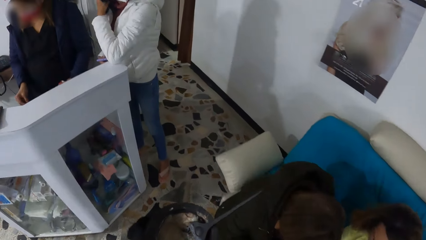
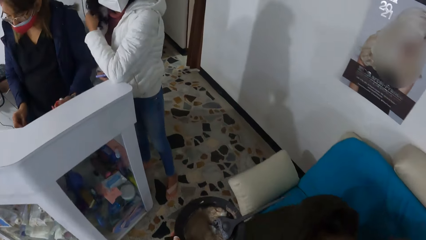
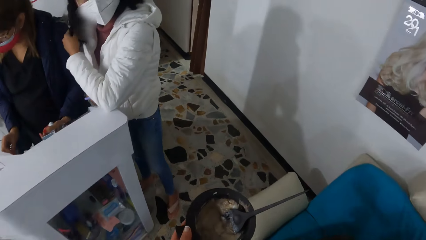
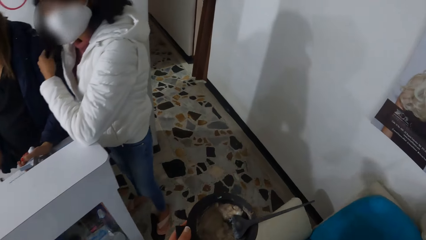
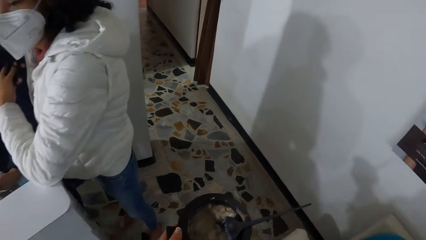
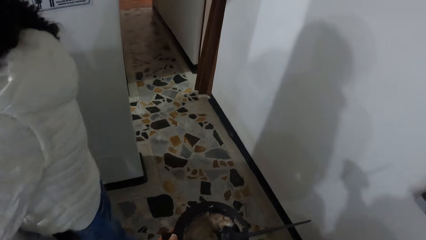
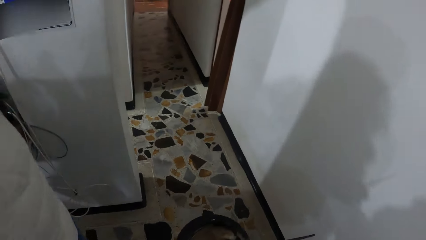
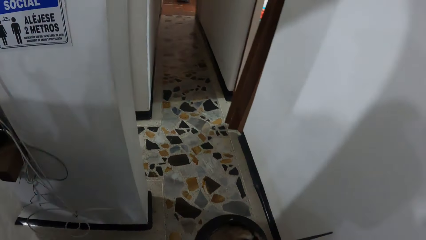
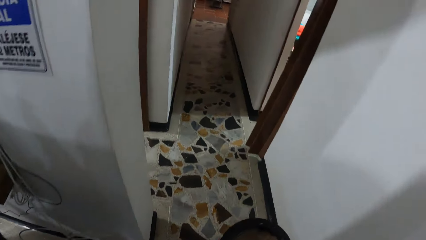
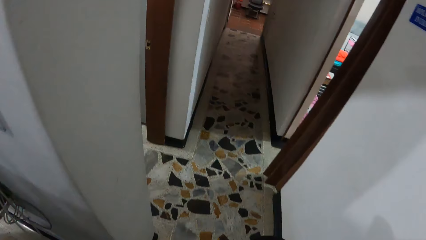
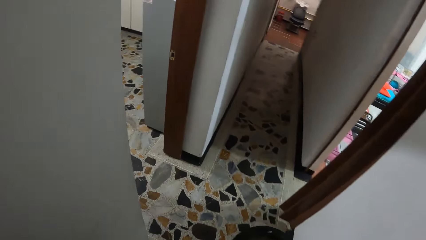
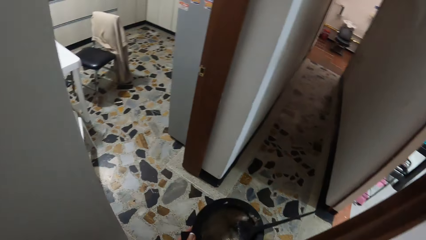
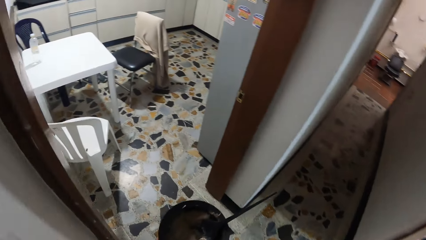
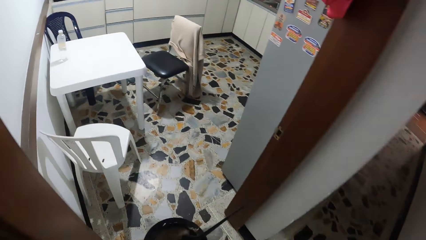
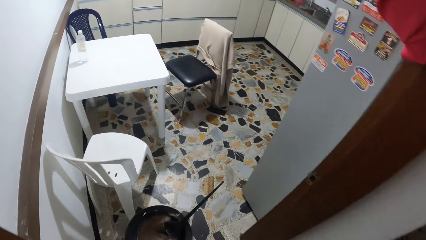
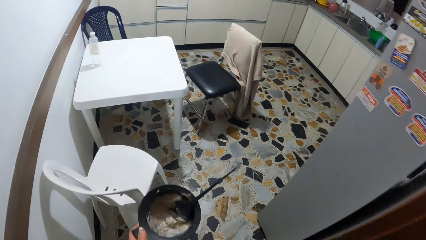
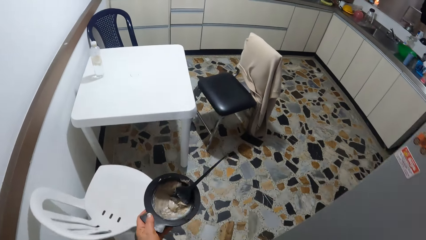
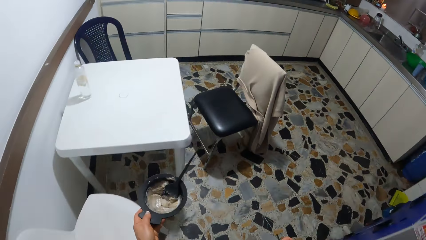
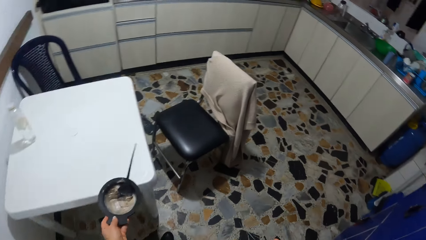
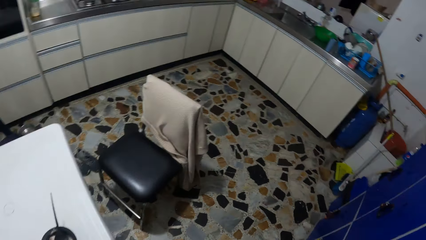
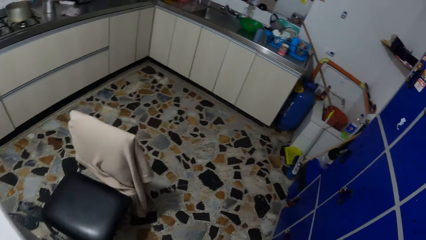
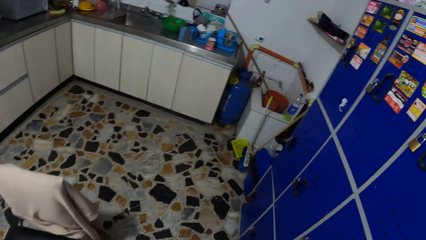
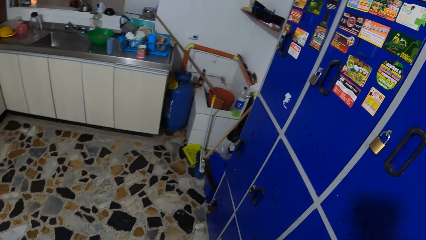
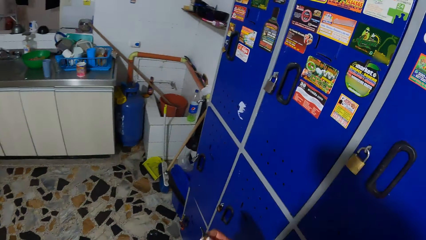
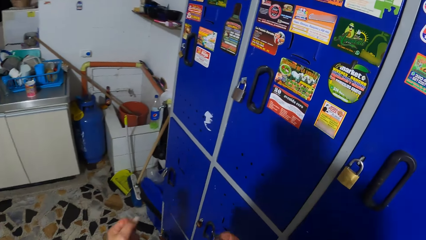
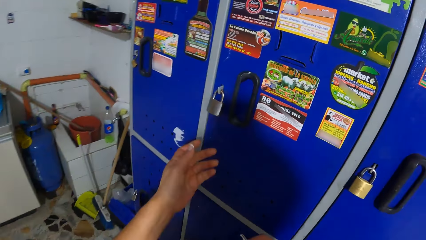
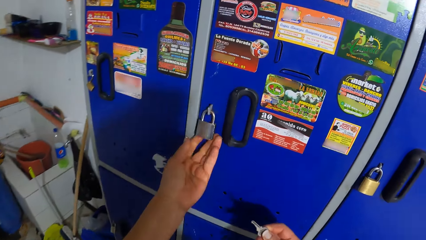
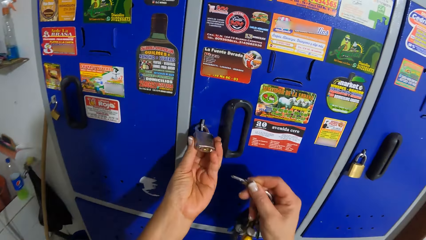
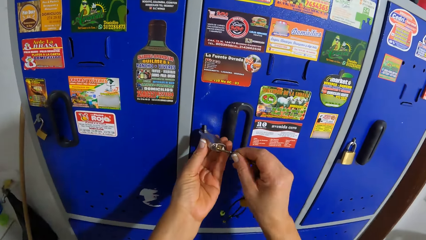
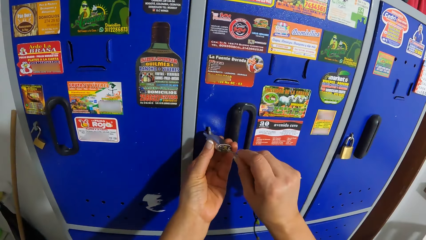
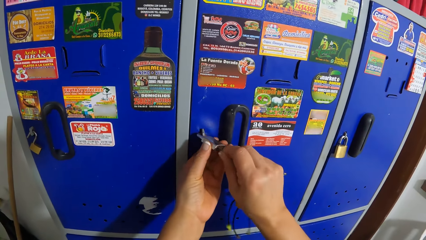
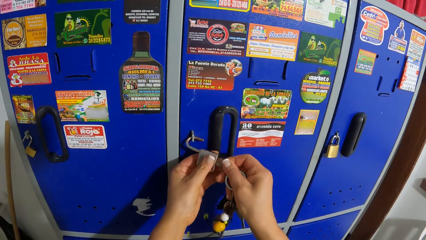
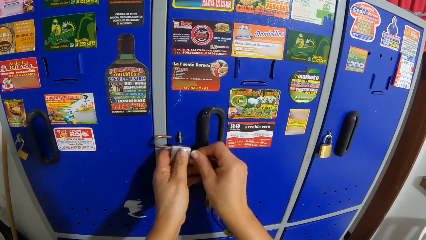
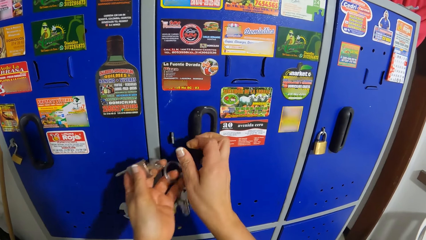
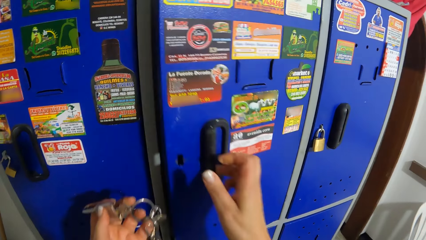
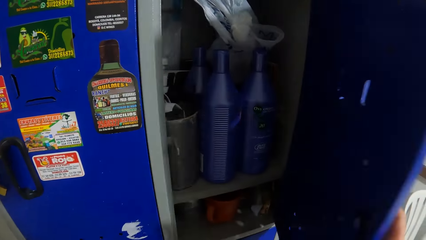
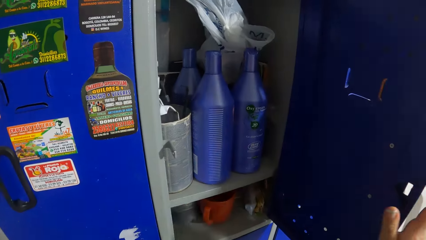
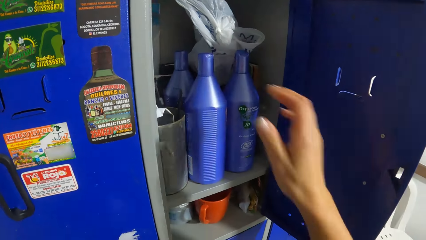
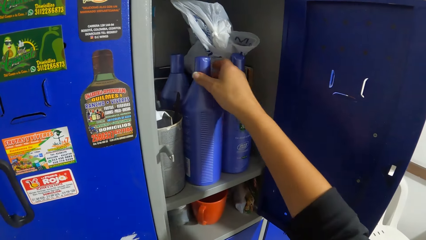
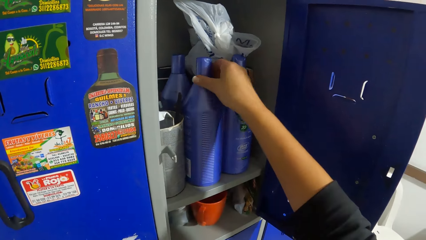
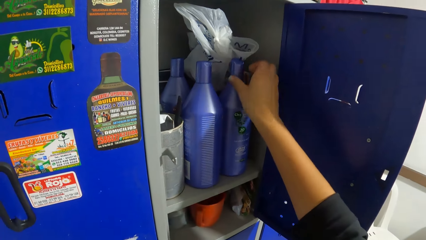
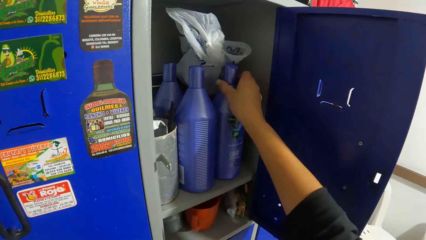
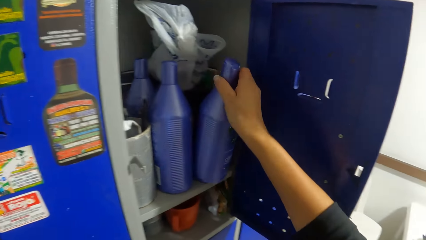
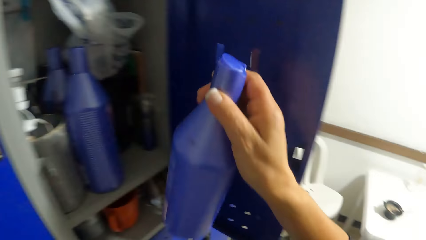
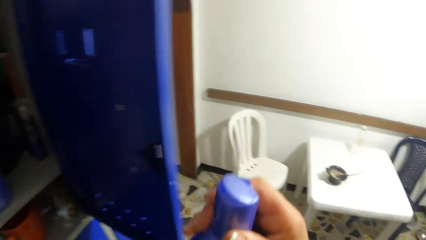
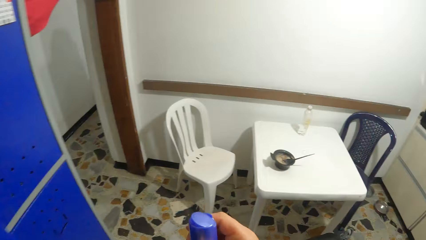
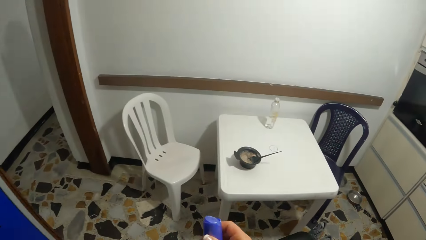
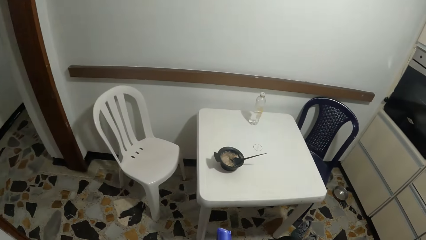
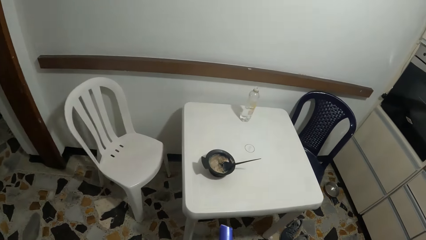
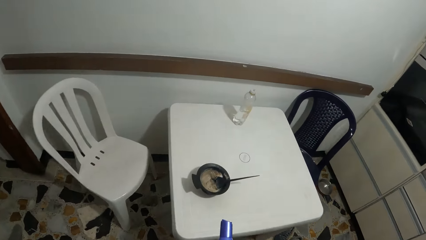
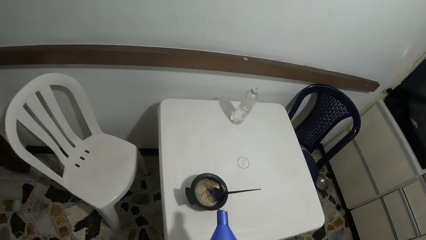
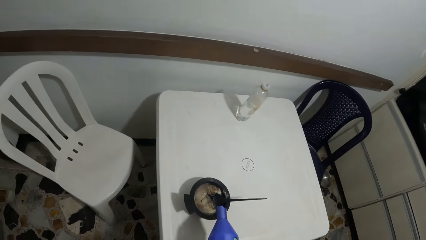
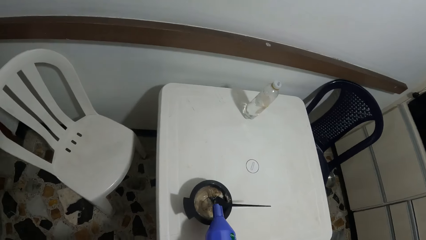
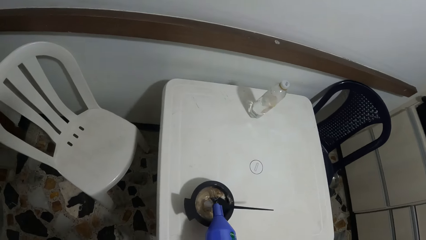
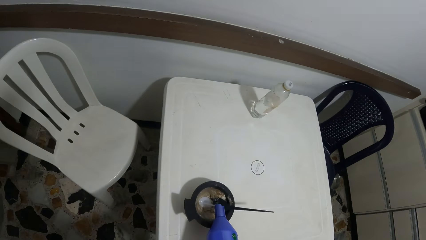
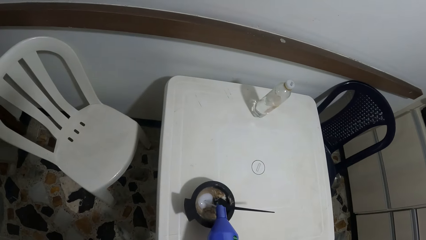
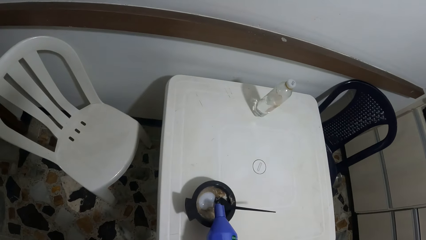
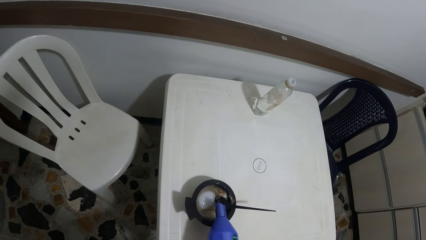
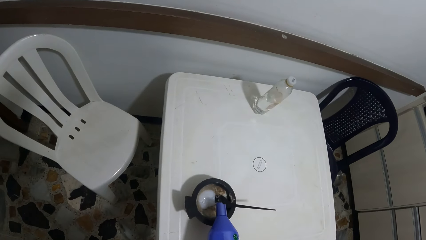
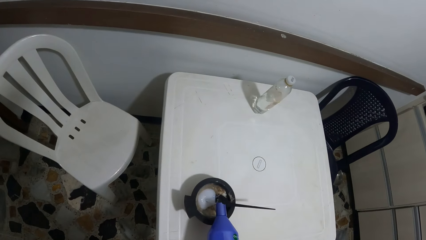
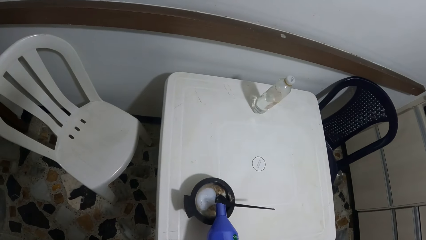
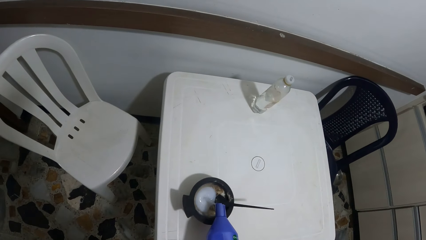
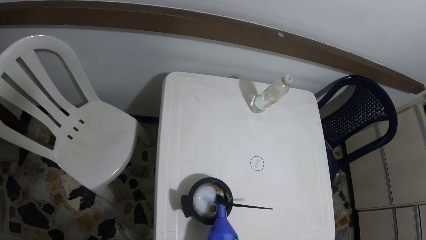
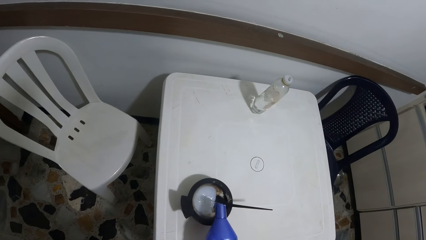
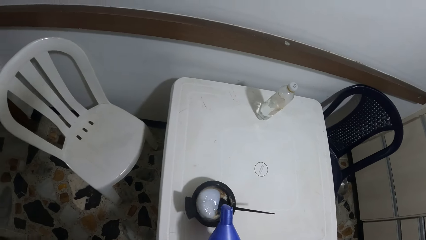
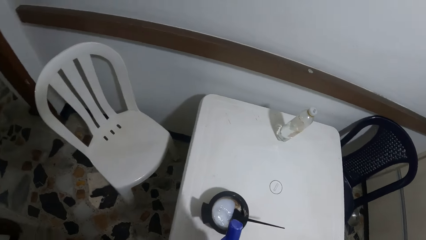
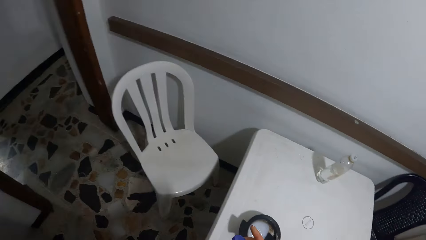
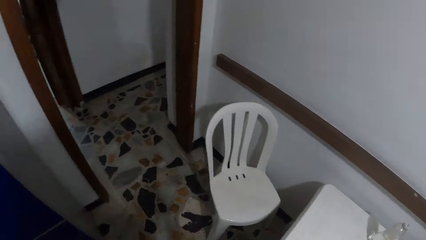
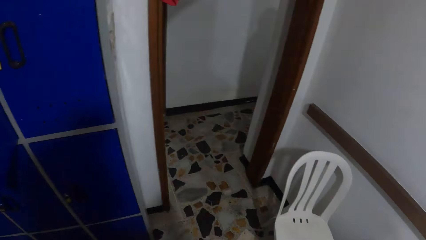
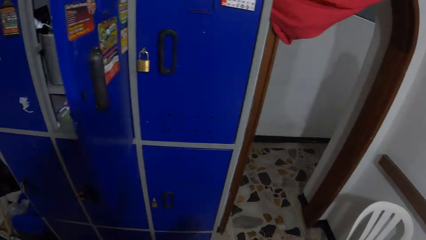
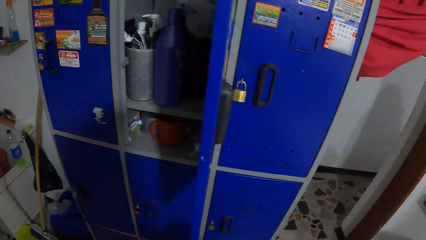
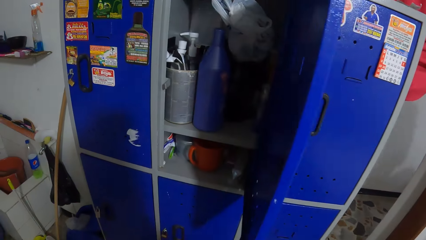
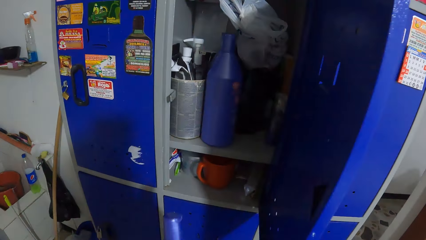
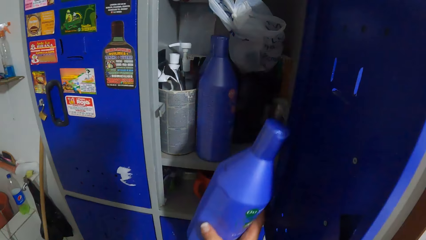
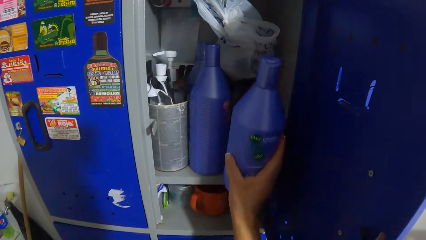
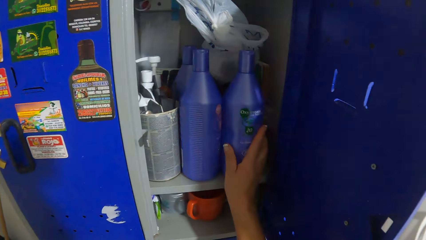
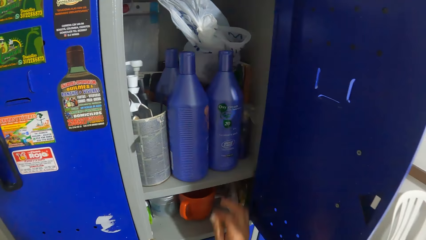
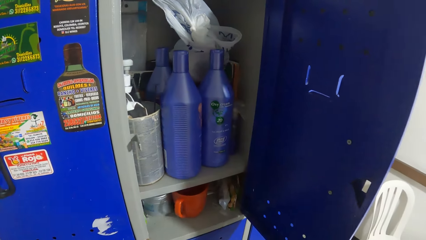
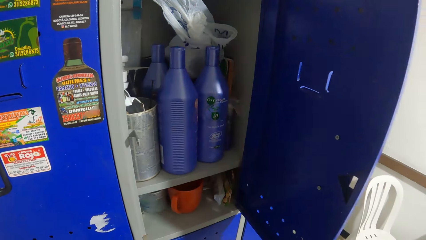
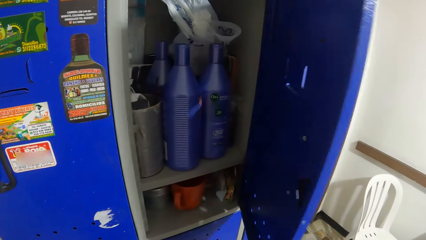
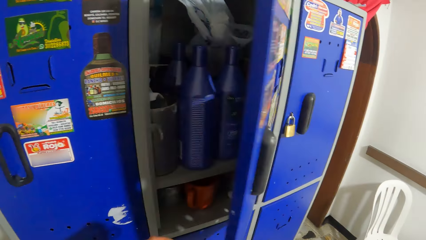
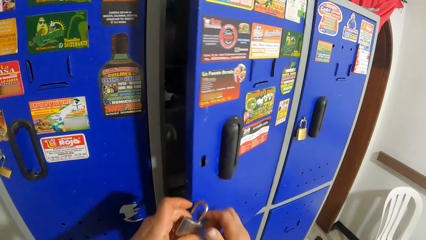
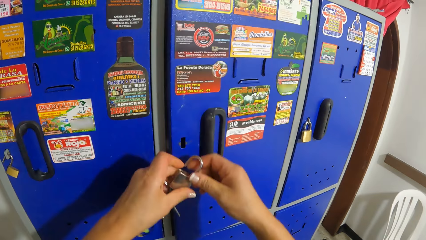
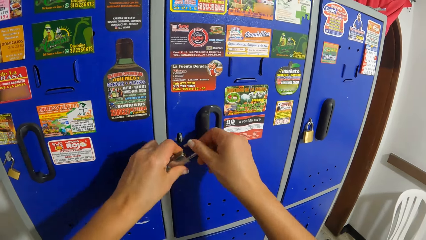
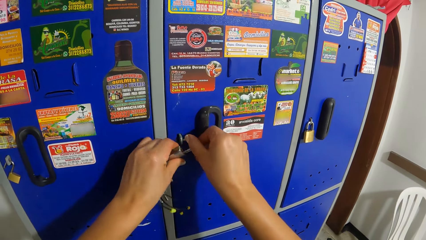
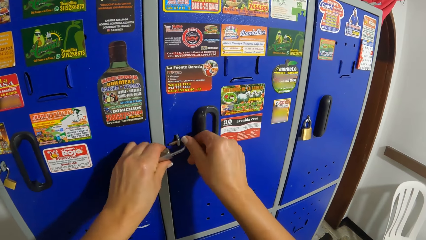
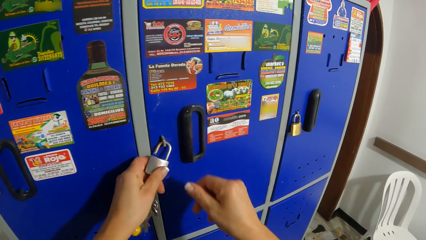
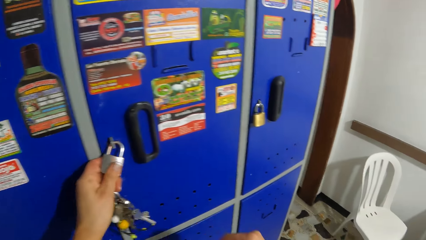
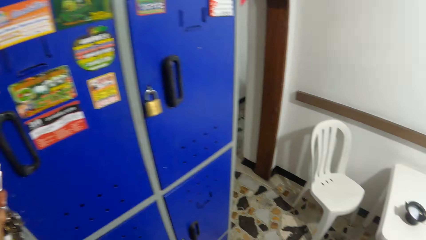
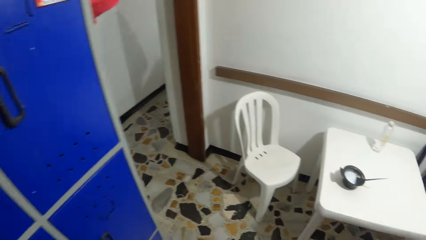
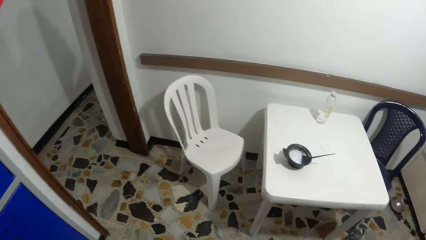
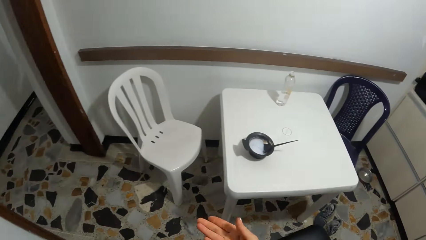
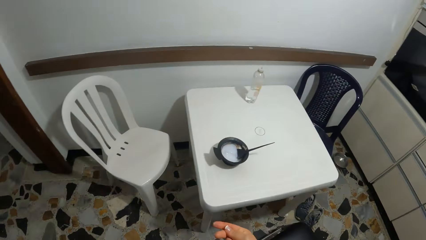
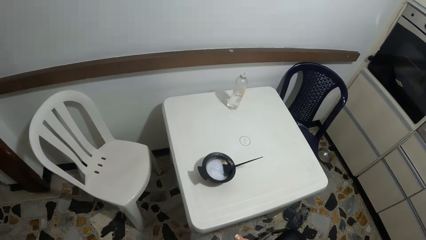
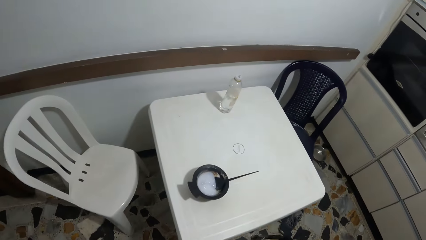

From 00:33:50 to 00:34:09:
The camera wearer drops the bowl of gel colour on a table with her left hand. She holds a padlock on a locker with her left hand. She opens the padlock with the key. She removes the padlock from the locker with her hands. She opens the locker door with her right hand. She holds one bottle of hair lotion cream with her right hand. She picks up the bottle of hair lotion cream from the locker with her right hand. She pours some hair lotion cream into the bowl of gel colour from the bottle. She closes the bottle of hair lotion cream with her right hand. She puts the bottle of hair lotion cream in the locker with her right hand. She closes the door of the locker with her right hand. She locks the locker with the padlock in her left hand. She walks.
